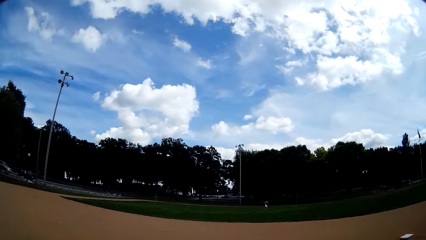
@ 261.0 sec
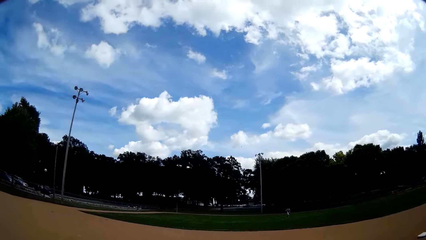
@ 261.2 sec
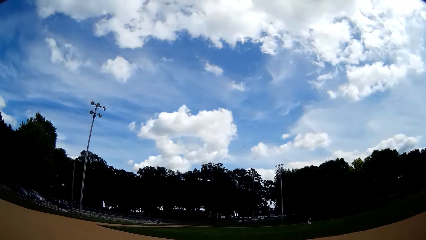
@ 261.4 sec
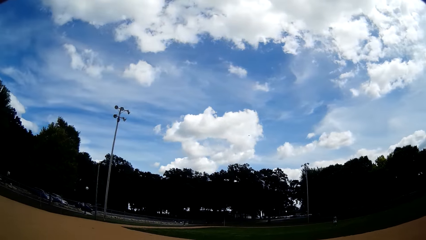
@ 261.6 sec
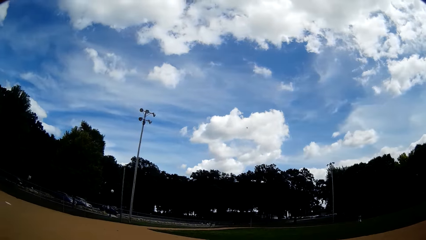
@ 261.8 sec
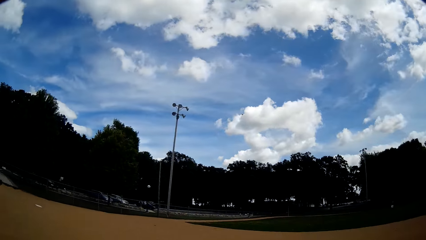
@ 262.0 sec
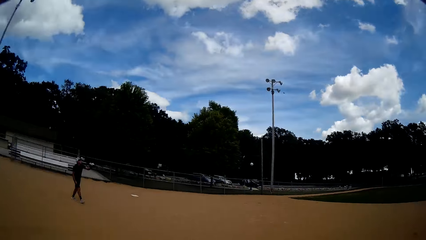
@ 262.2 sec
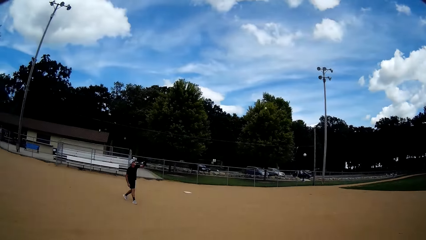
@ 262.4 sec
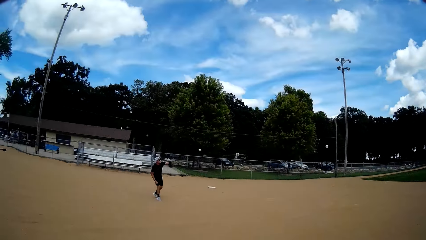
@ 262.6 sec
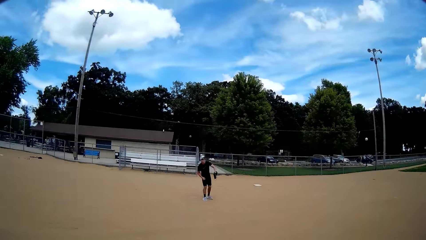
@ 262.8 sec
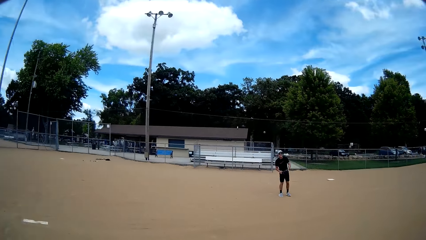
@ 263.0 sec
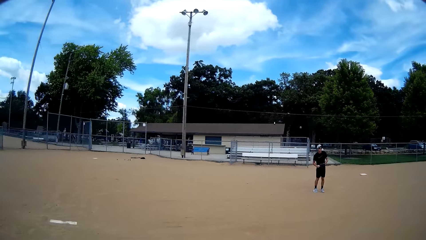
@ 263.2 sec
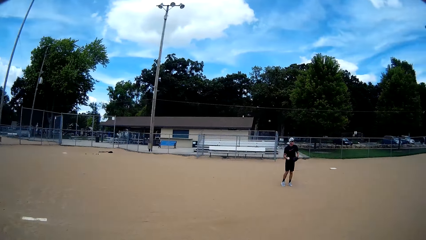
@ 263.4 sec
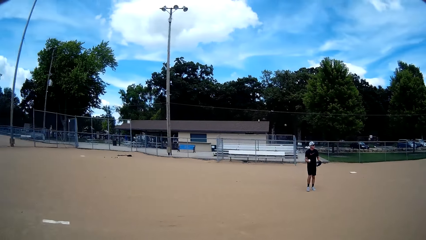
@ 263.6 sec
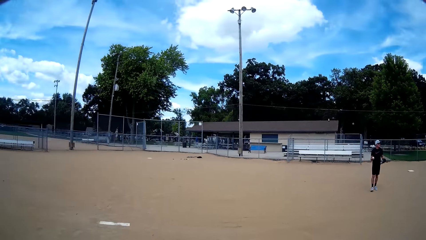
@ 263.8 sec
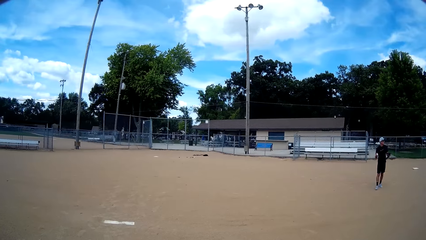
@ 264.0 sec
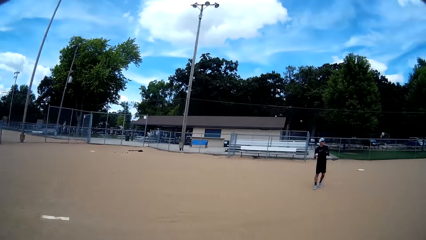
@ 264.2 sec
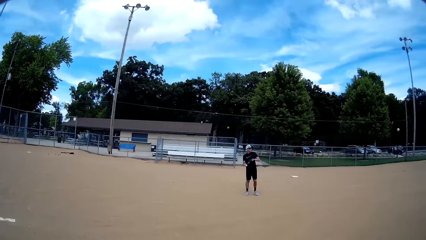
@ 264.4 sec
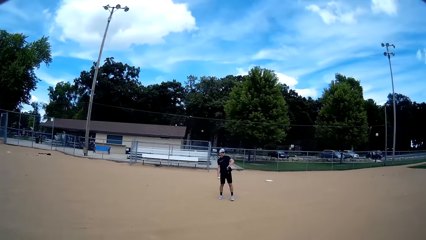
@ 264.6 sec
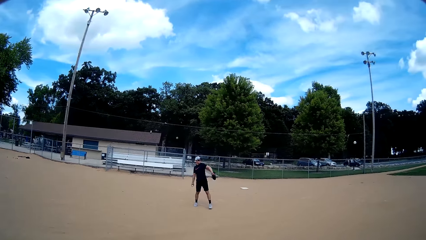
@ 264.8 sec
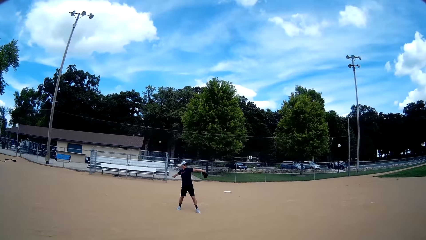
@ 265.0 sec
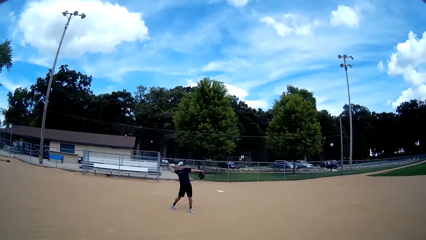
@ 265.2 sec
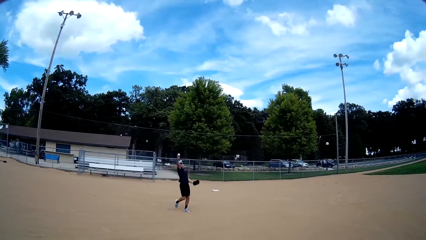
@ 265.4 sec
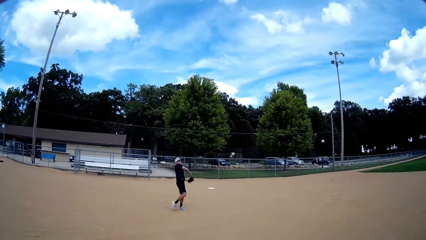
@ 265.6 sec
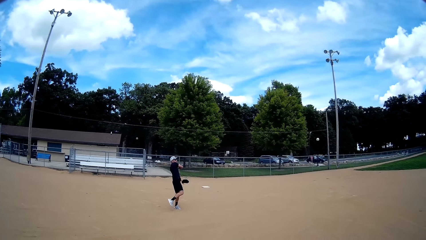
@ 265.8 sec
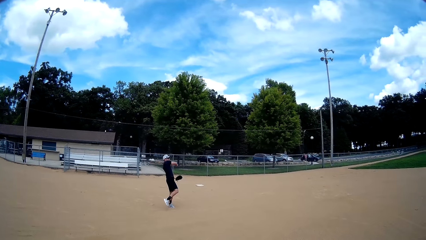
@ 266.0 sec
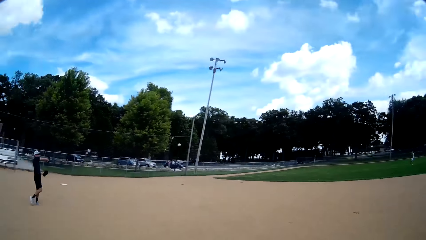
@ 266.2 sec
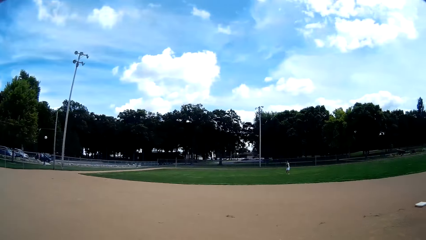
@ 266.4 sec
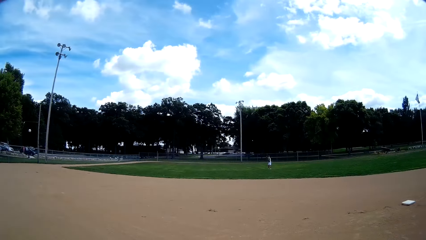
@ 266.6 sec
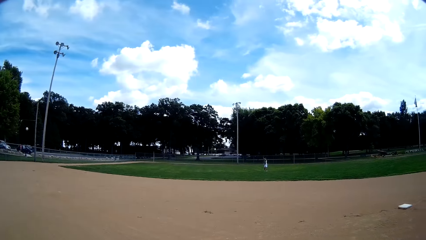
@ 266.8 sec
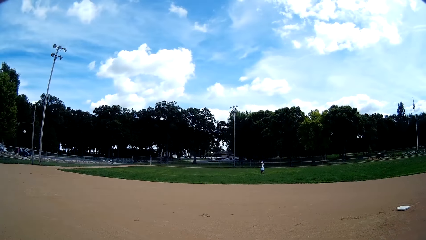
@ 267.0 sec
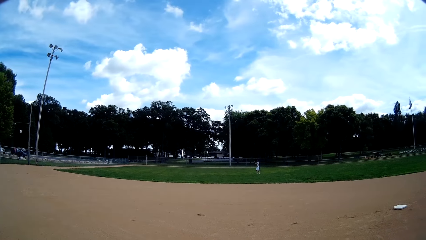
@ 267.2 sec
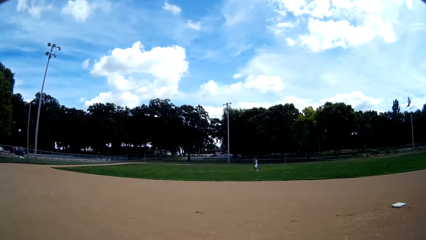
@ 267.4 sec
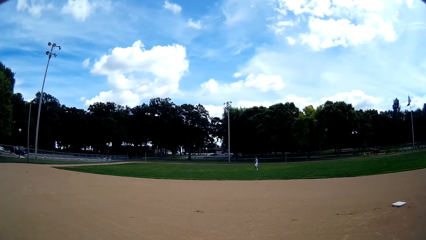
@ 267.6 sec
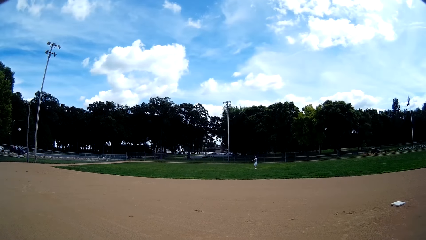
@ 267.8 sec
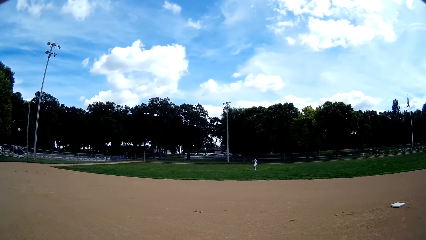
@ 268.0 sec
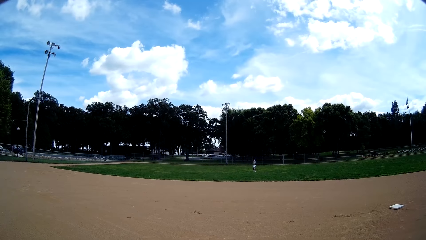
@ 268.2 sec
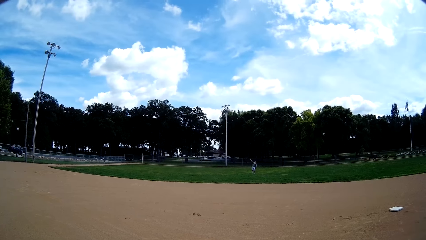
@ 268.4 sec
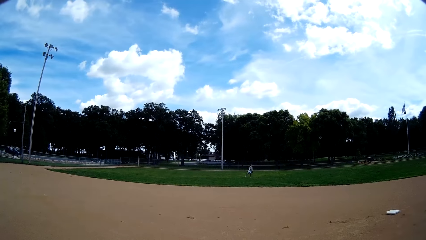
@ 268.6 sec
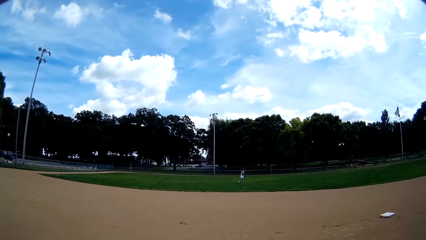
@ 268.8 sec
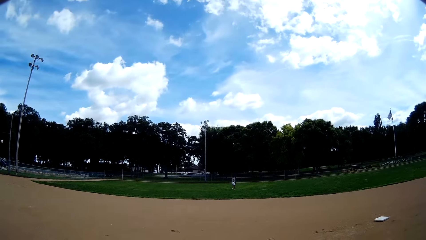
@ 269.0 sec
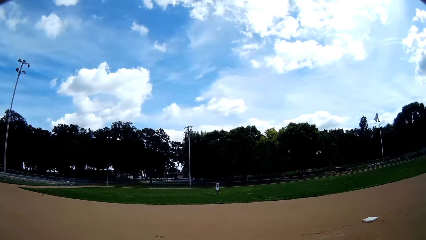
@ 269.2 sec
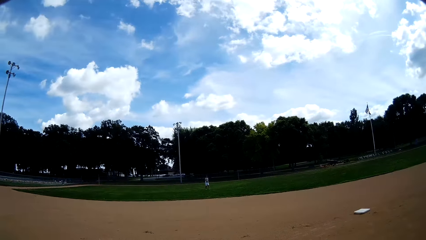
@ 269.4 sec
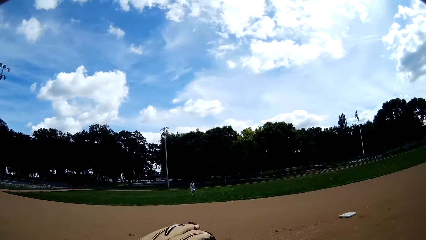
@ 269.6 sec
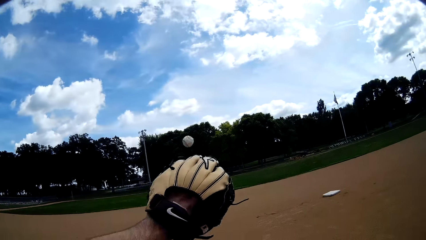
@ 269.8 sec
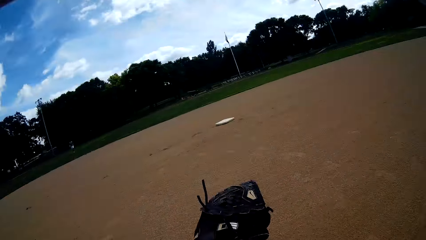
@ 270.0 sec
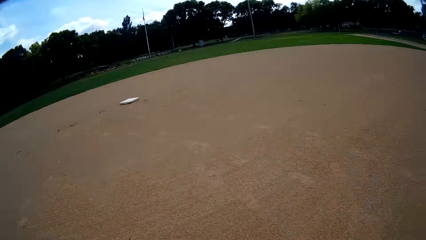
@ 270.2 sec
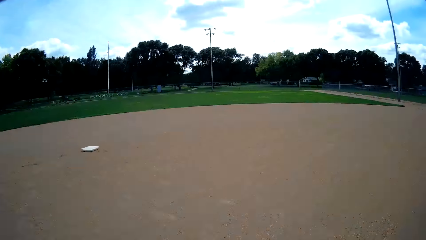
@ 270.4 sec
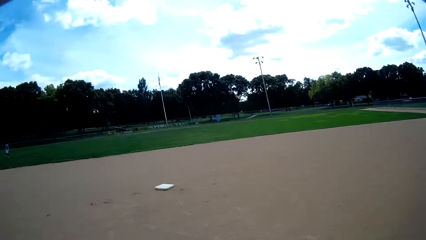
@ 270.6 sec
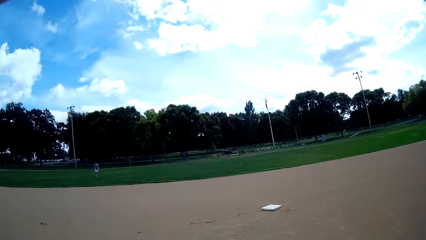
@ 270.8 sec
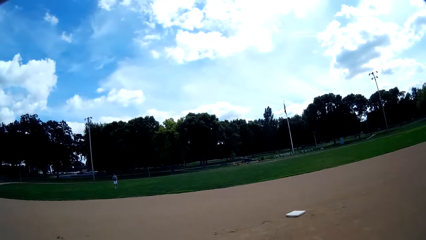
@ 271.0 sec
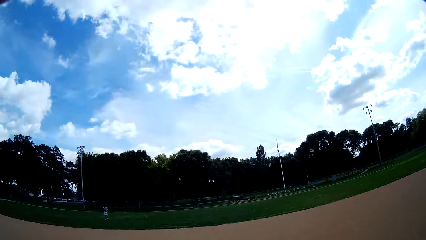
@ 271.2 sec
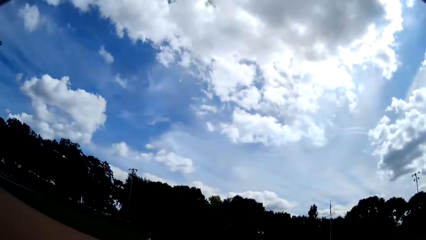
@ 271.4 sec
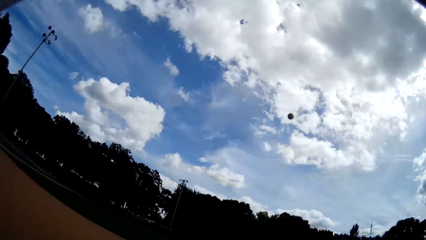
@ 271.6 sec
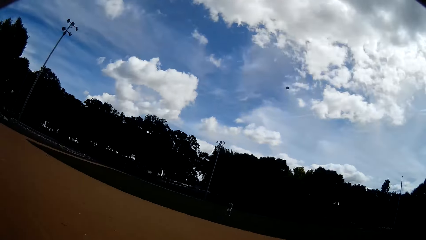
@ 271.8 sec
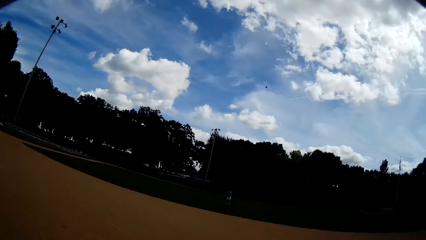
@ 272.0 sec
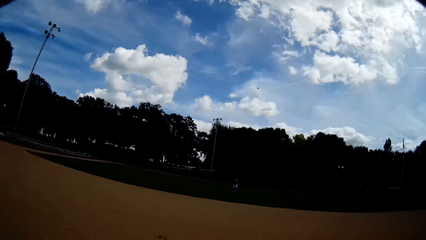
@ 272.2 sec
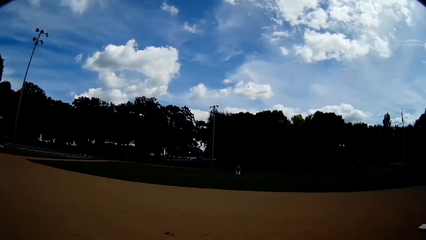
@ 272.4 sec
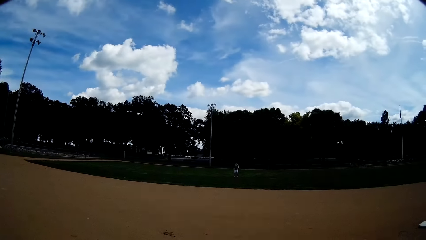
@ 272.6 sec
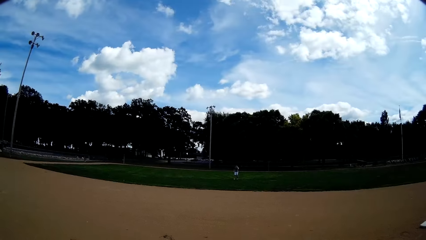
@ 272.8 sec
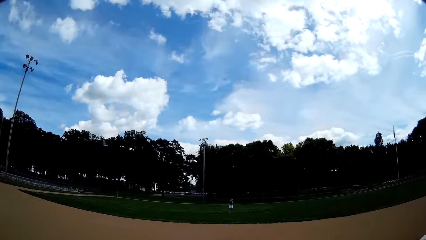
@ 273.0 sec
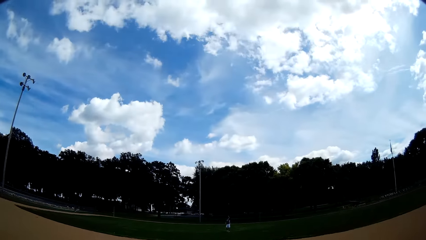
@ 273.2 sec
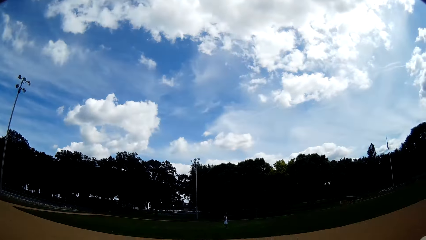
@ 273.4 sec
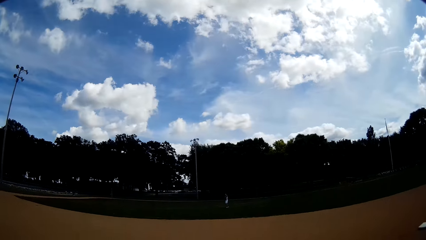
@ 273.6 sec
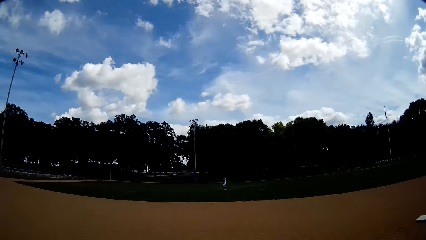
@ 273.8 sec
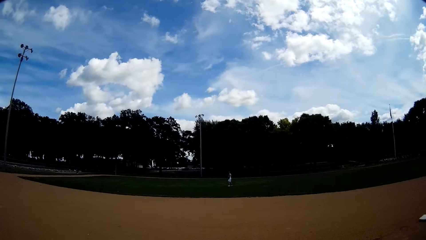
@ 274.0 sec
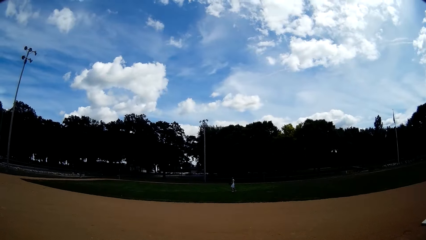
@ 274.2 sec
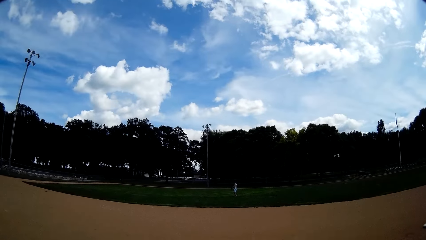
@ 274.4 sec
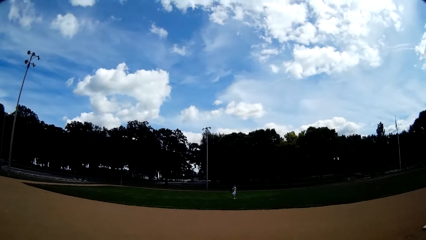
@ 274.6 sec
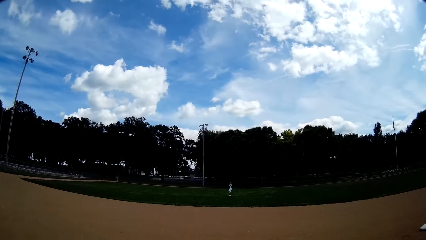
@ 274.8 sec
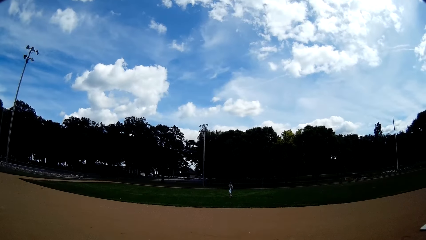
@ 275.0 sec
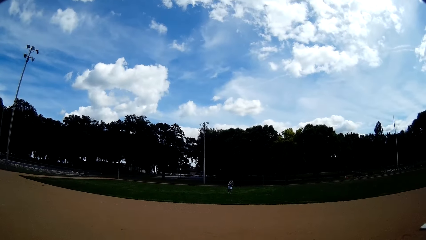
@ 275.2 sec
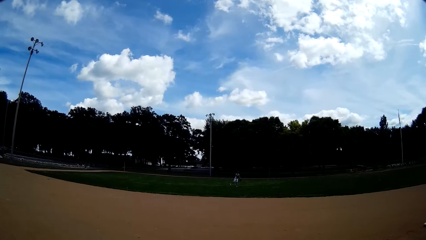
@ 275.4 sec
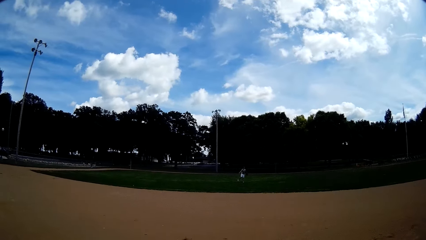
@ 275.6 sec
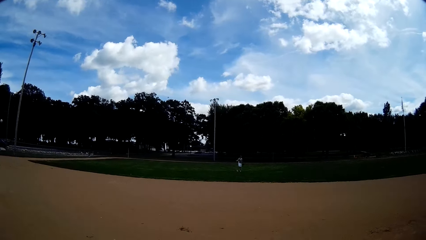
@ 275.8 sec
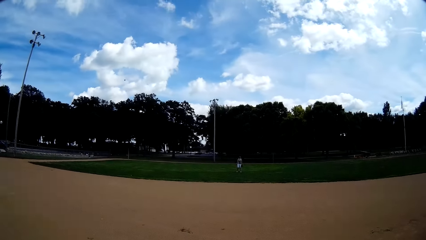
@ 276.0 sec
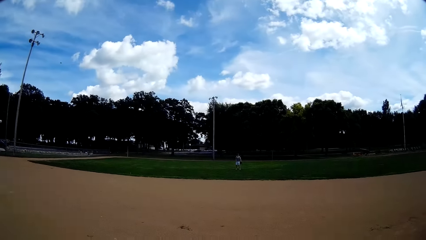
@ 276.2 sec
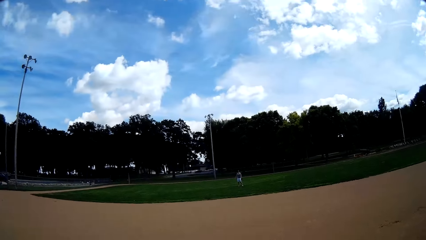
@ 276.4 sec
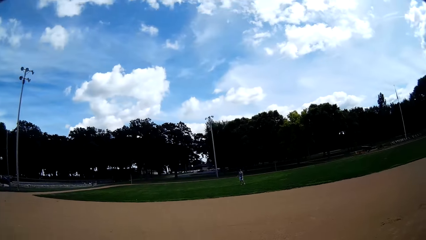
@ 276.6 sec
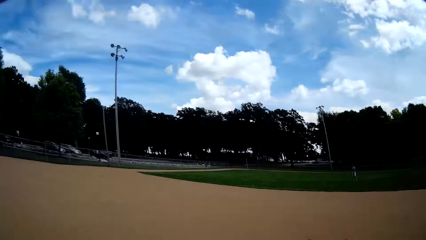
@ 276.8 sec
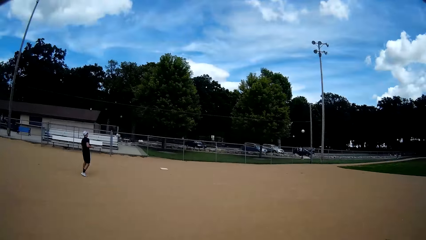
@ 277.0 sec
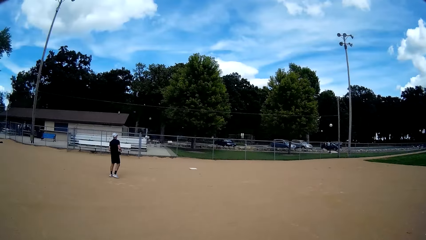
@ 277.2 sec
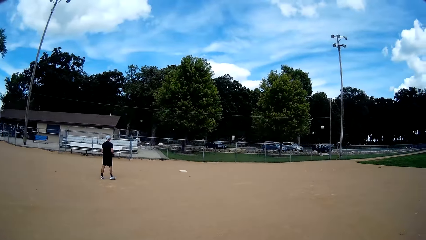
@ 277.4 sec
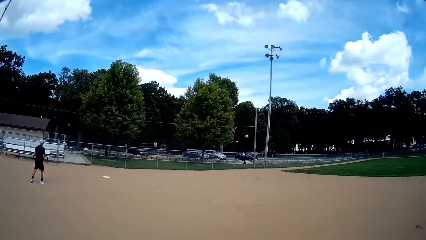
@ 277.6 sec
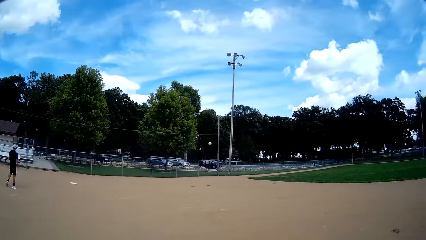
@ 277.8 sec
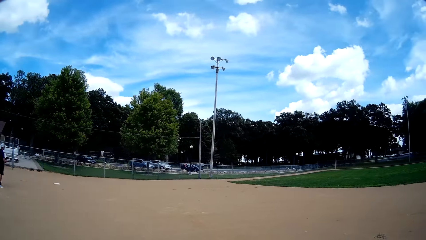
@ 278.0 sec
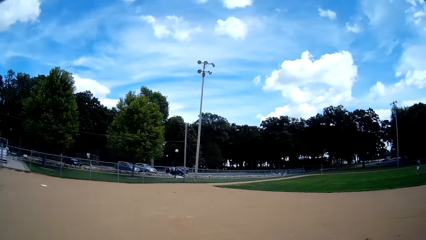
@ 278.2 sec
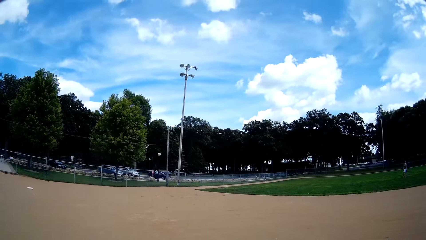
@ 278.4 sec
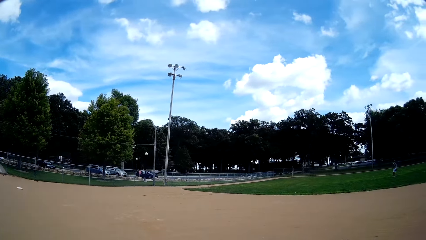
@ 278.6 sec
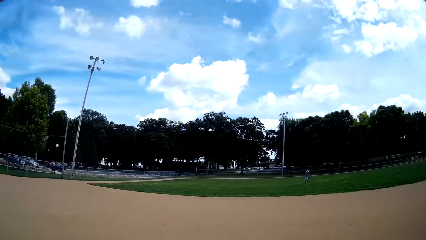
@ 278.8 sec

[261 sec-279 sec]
A man throws the ball. Another man catches the ball. The other man throws the ball to the first man again. The camera wearer catches the ball from the first man with a baseball glove again. The first man catches the ball. The first man throws the ball. The camera wearer catches the ball. They throw the ball to the first man again. The other man catches the ball from the first man with a baseball glove again. The first man throws the ball. The other man walks in the field.
